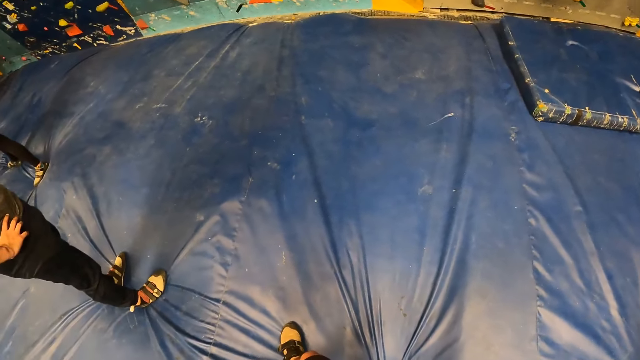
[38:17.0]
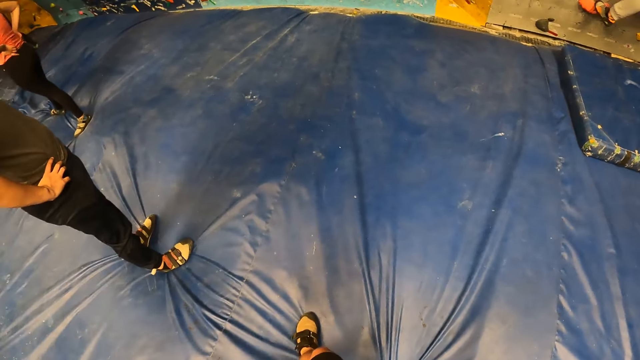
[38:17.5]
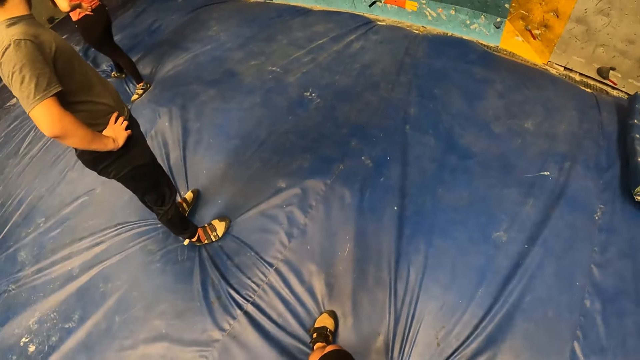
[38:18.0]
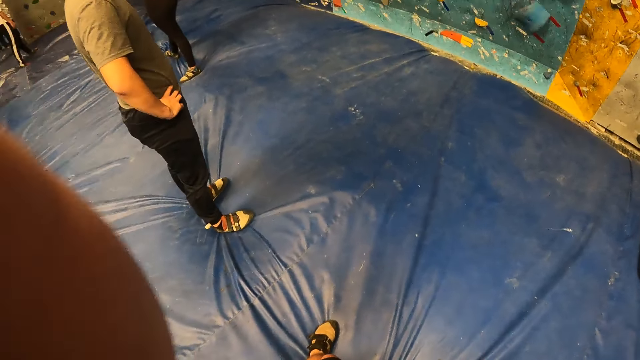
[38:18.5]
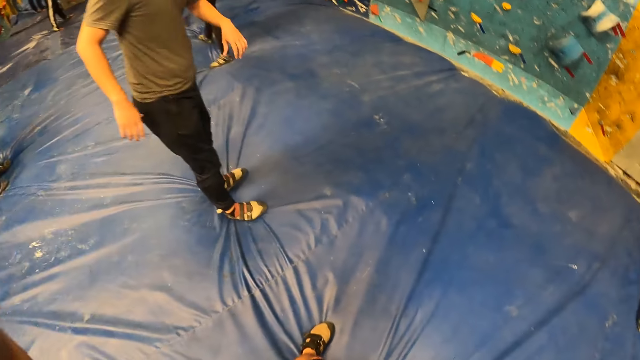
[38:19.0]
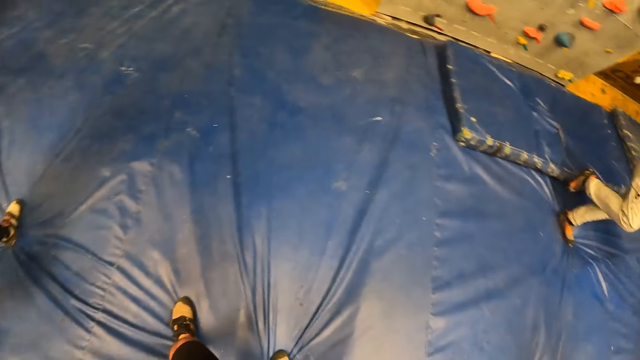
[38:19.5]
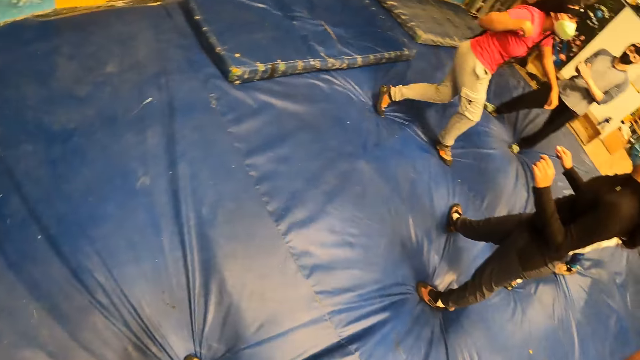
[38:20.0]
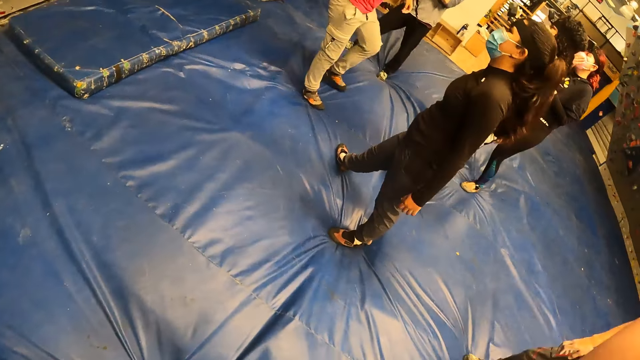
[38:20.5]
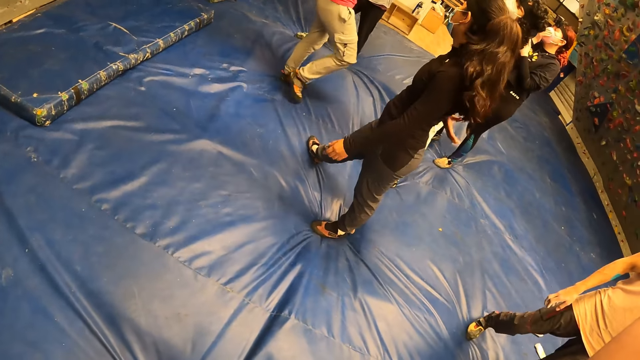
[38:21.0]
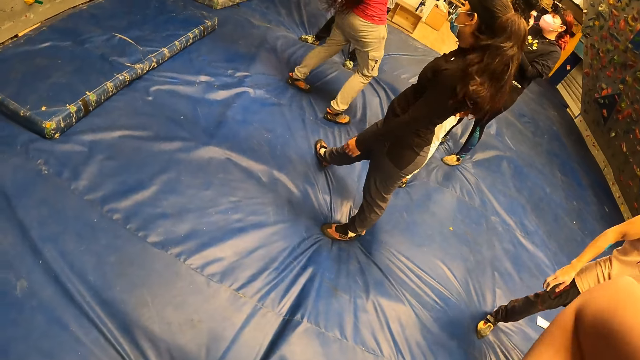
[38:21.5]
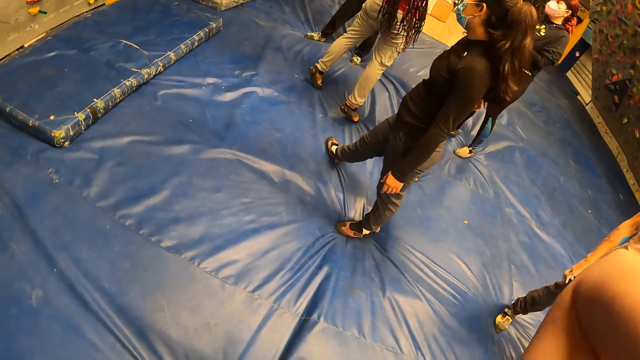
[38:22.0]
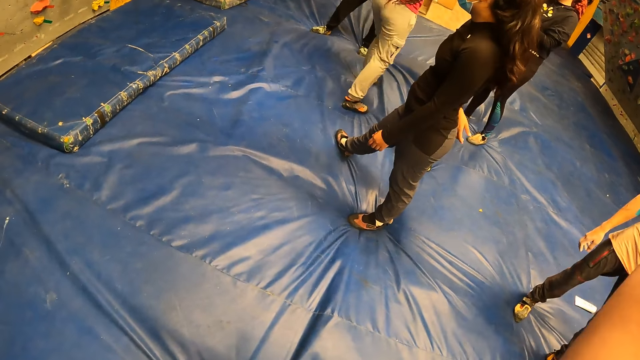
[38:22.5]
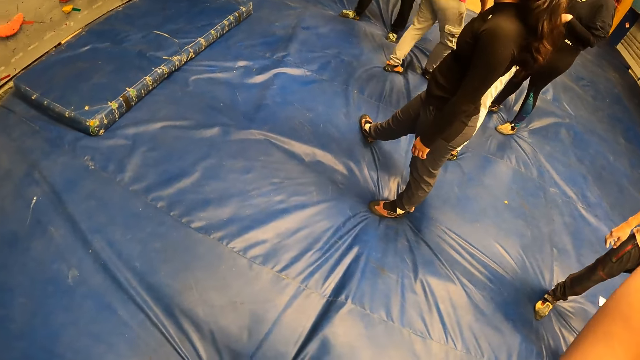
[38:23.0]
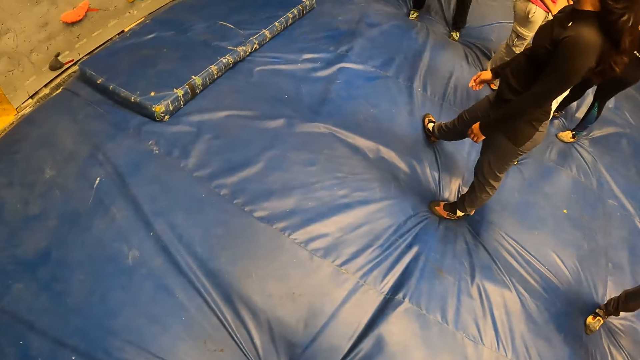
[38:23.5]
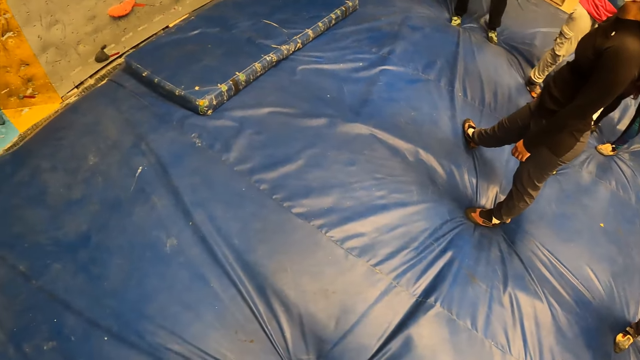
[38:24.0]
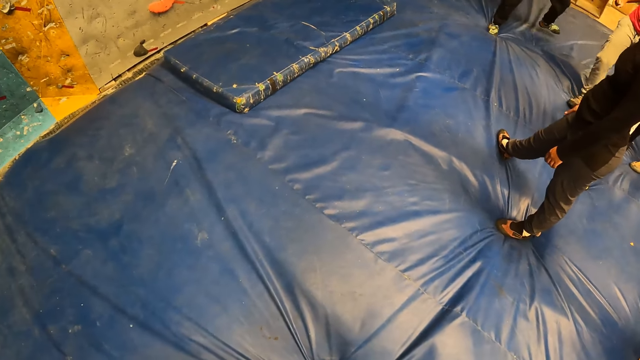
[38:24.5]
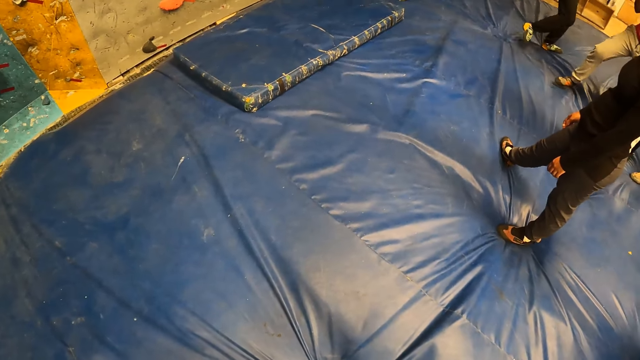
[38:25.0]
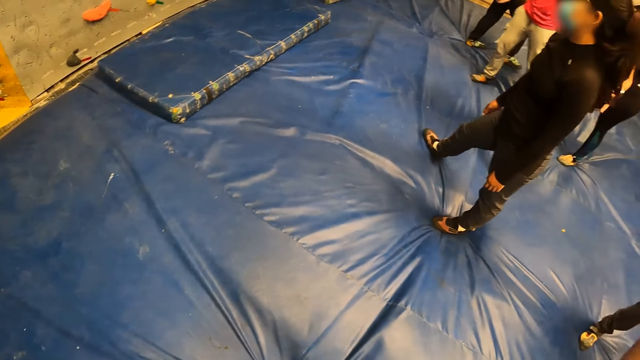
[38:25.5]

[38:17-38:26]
The camera wearer looks around.

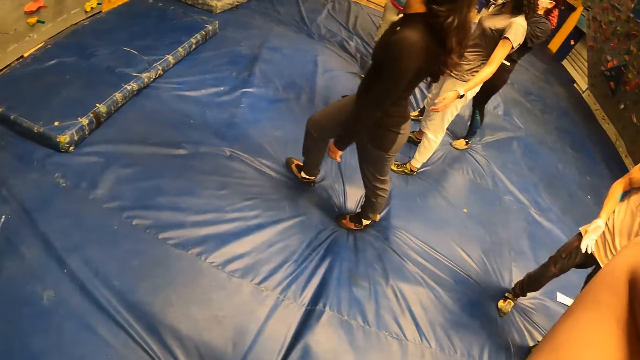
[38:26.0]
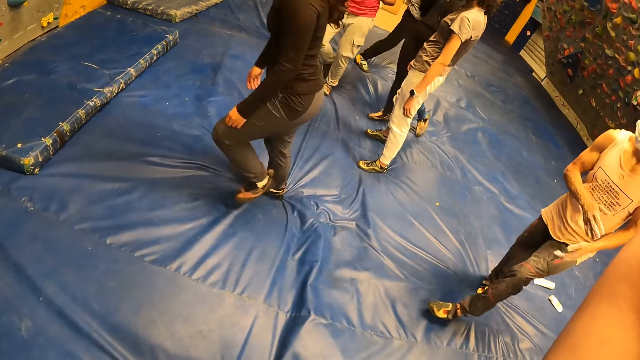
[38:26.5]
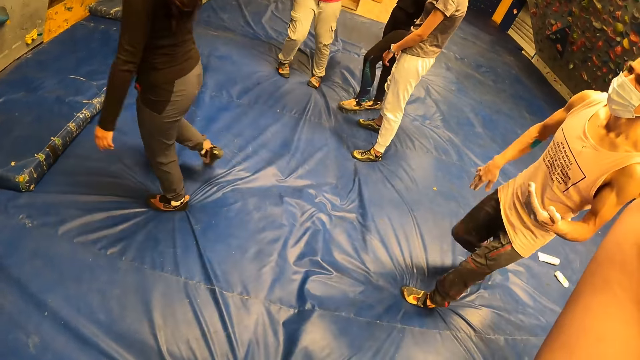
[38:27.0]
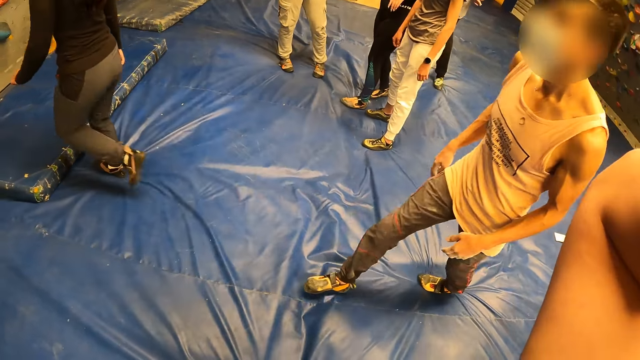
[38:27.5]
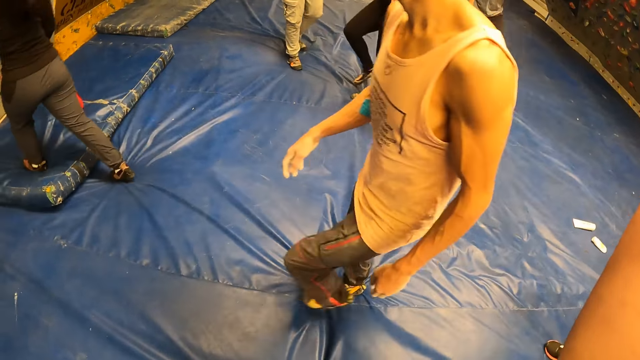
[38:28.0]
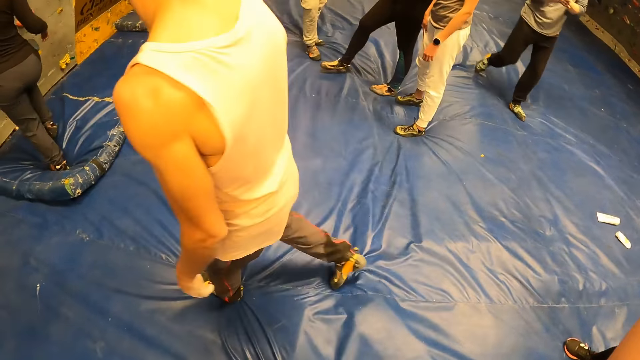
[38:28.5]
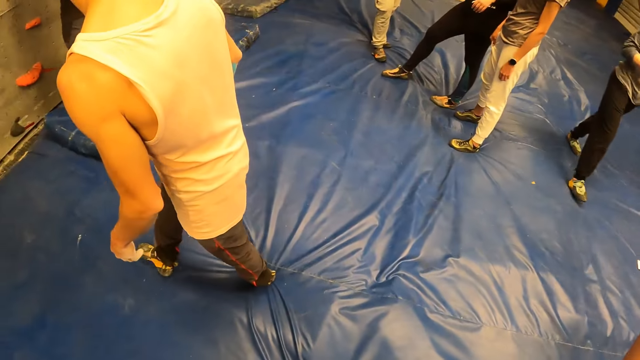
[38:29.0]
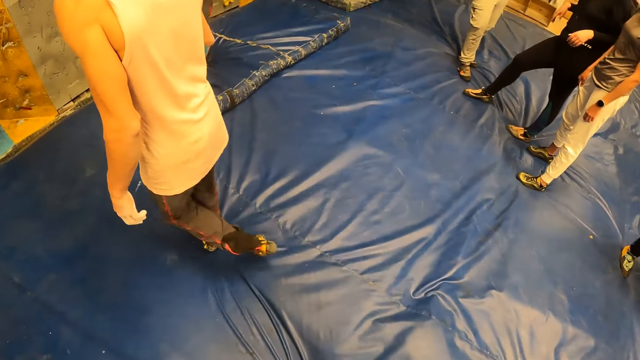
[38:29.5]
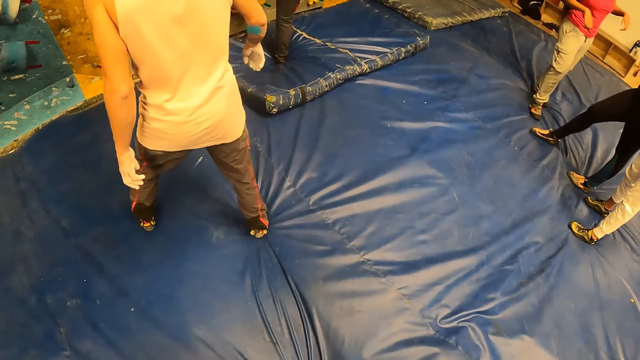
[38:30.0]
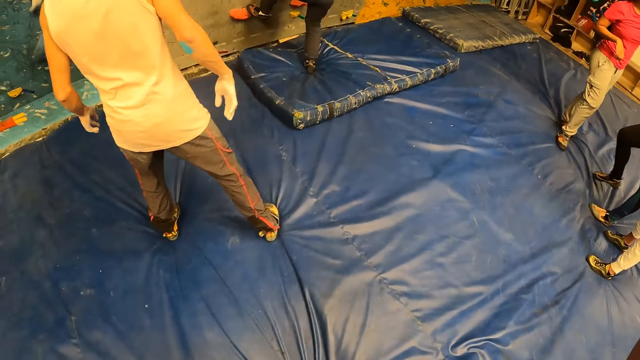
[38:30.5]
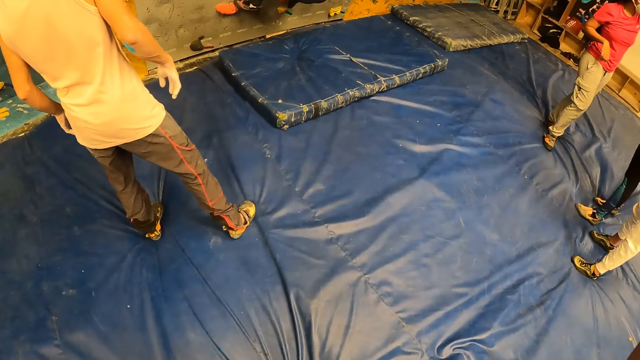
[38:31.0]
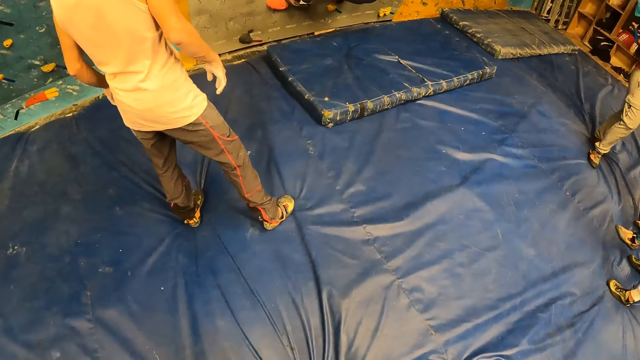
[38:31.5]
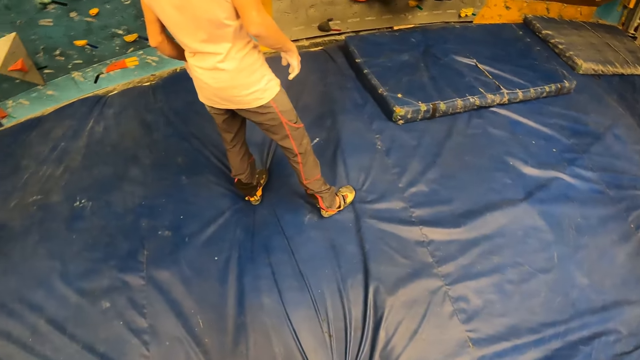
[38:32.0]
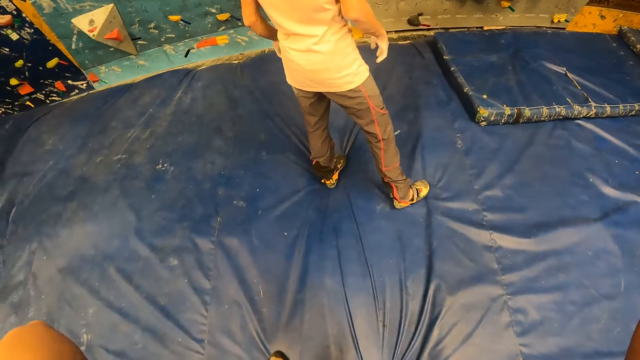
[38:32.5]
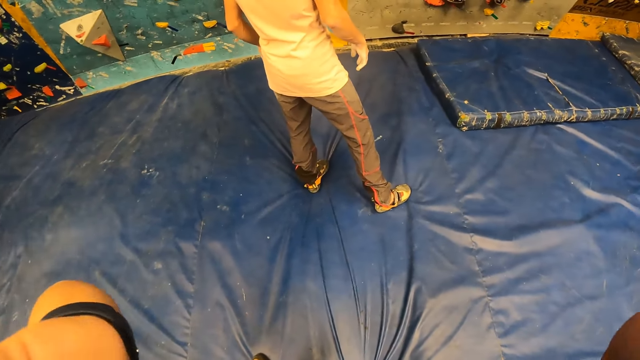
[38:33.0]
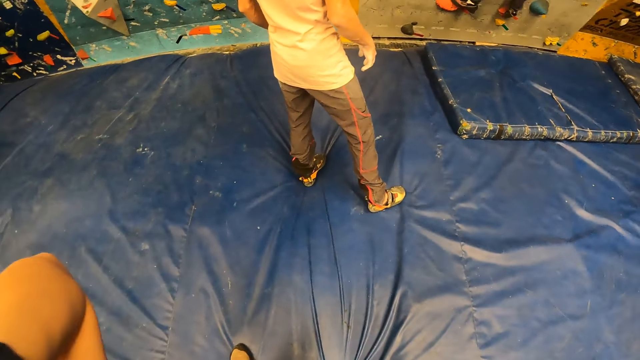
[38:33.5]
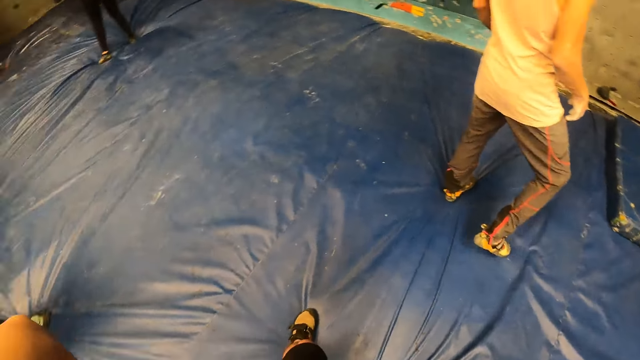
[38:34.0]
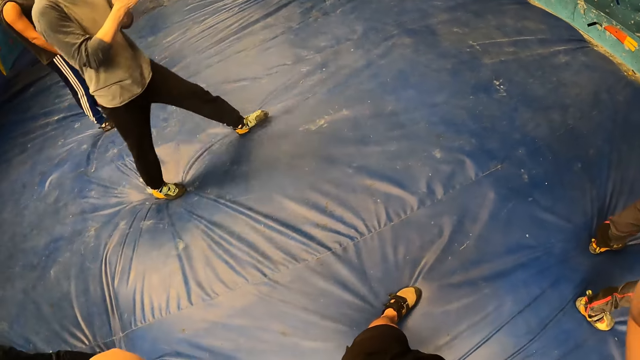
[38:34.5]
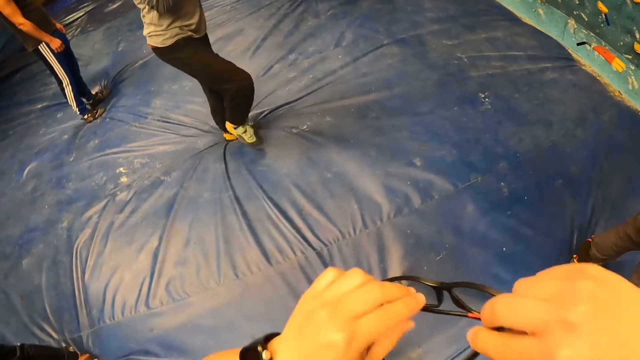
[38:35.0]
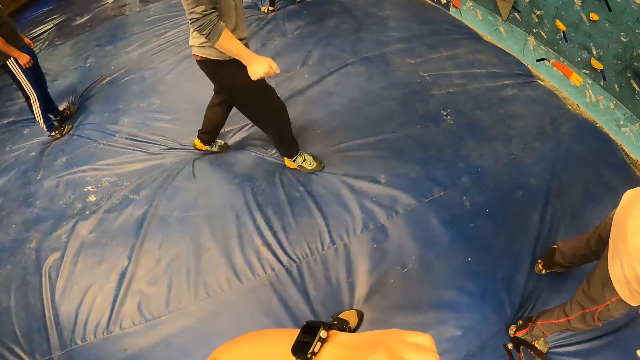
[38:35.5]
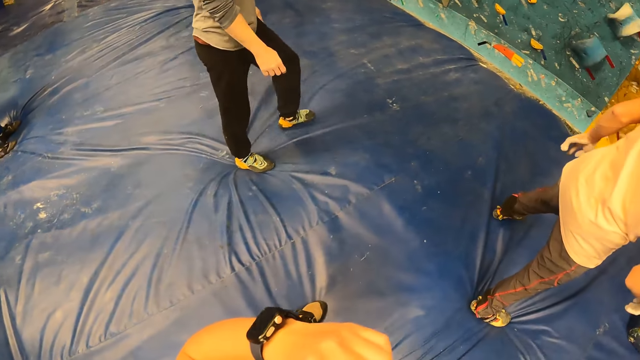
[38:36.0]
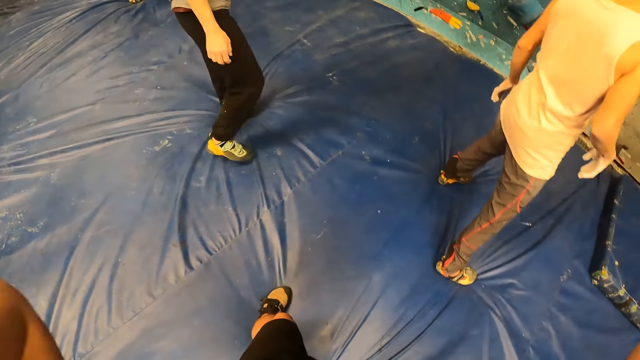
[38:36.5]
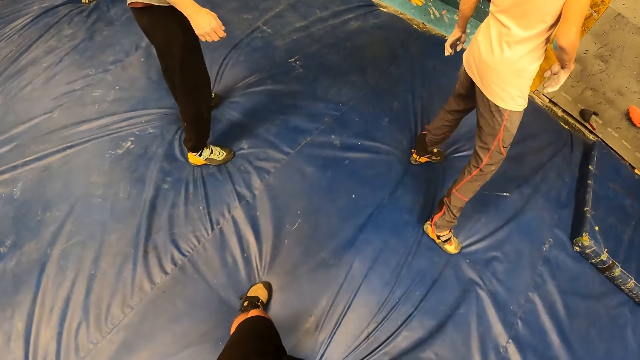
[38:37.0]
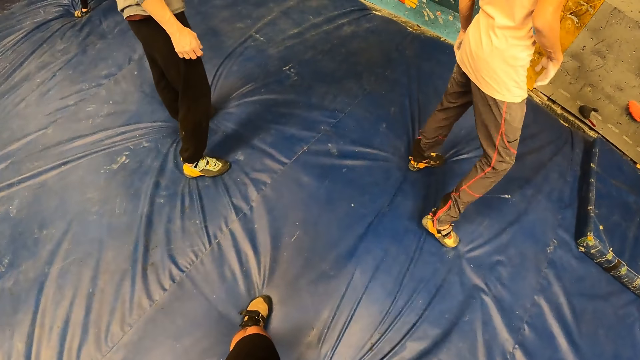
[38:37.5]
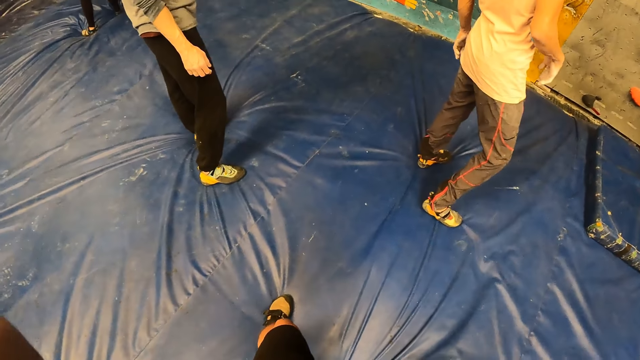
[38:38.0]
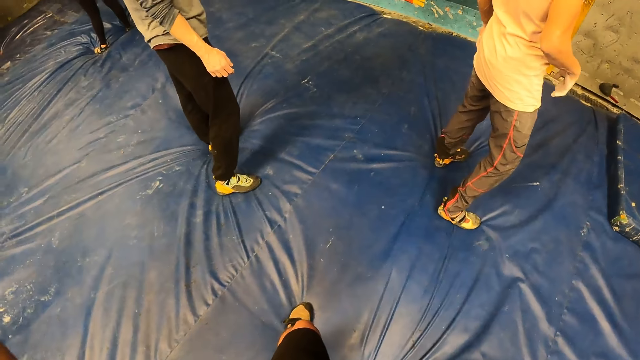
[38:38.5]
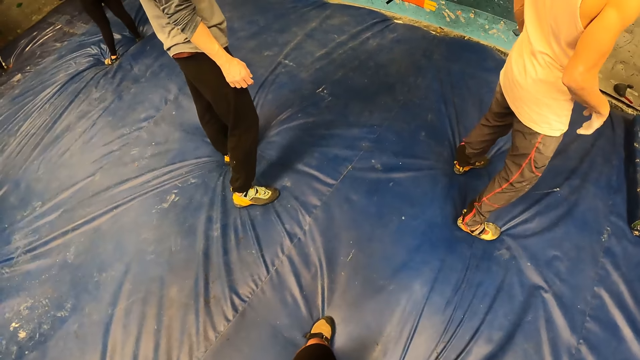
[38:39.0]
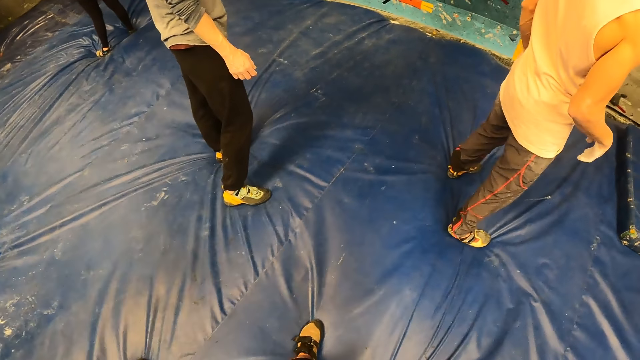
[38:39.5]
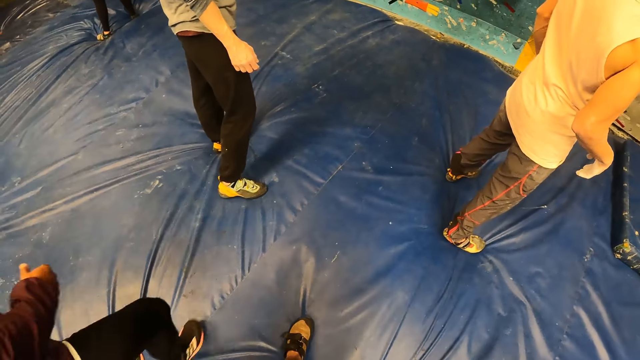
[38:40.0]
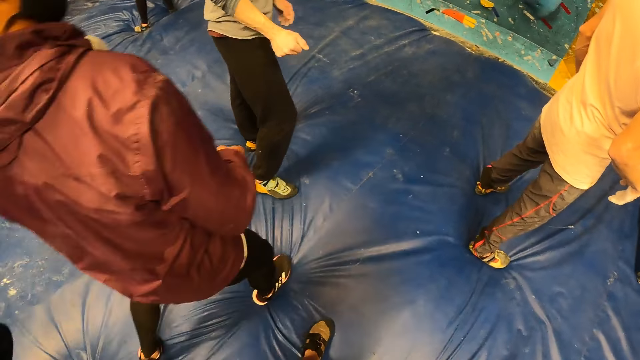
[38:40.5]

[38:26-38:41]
The woman climbs the wall with the handholds with both hands. The camera wearer moves the hand. They look around. They hold a pair of glasses with both hands. They move the hands. They look around.
